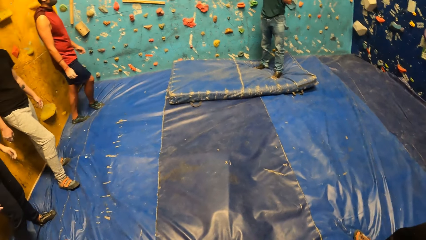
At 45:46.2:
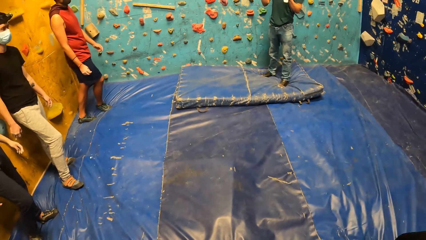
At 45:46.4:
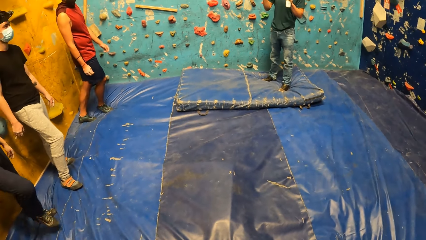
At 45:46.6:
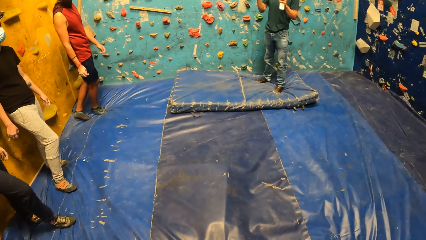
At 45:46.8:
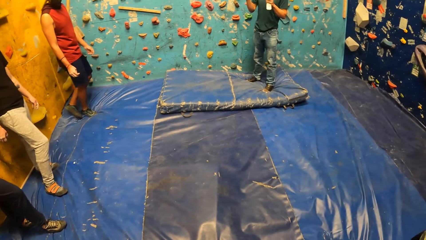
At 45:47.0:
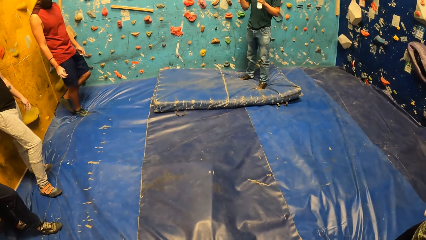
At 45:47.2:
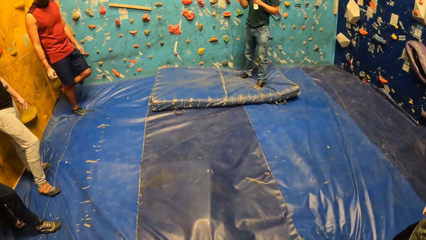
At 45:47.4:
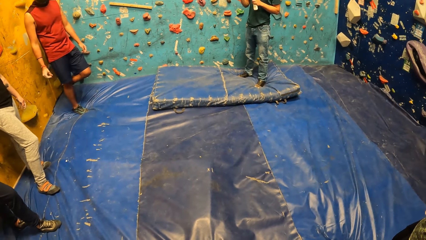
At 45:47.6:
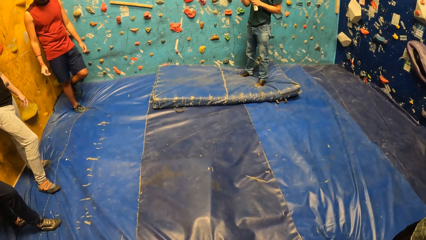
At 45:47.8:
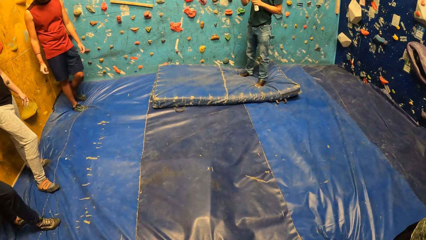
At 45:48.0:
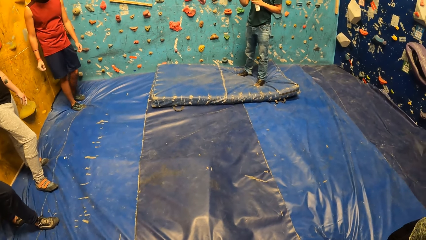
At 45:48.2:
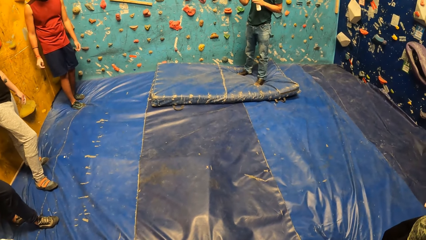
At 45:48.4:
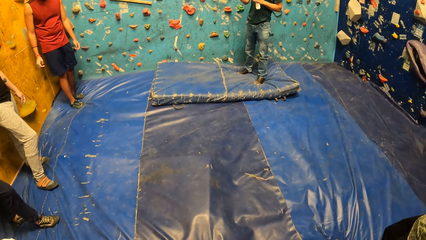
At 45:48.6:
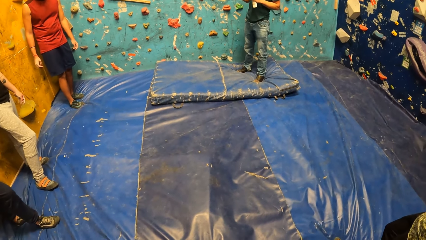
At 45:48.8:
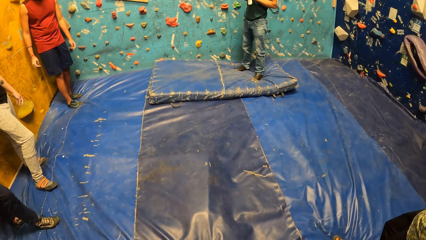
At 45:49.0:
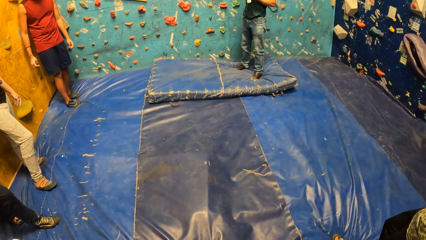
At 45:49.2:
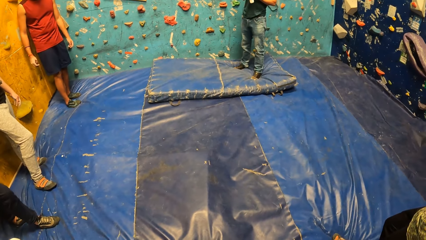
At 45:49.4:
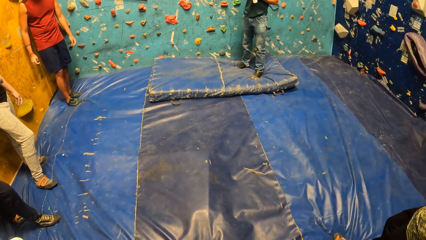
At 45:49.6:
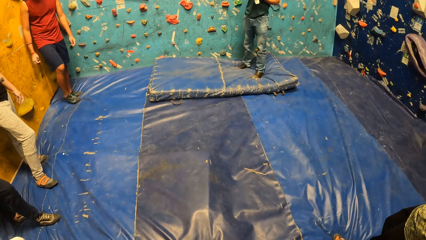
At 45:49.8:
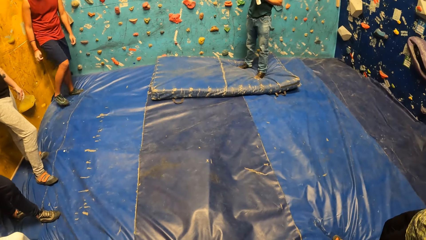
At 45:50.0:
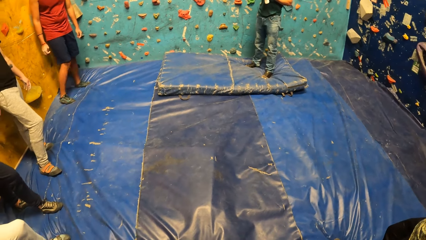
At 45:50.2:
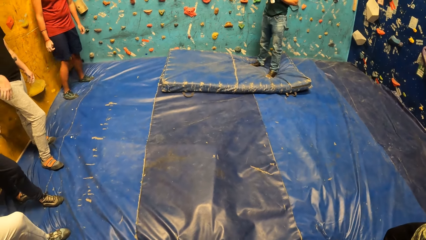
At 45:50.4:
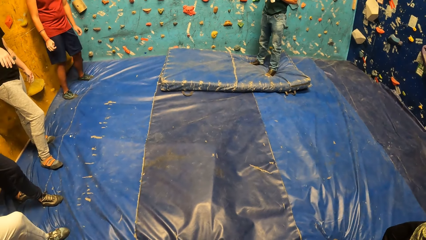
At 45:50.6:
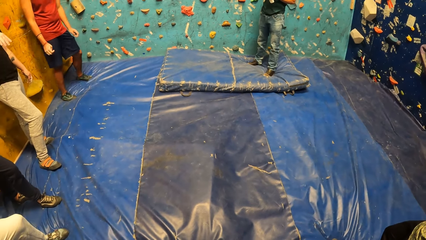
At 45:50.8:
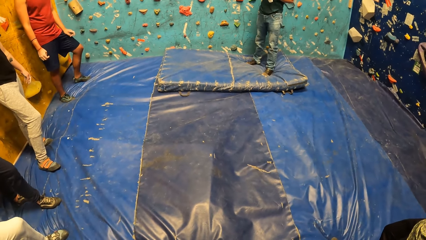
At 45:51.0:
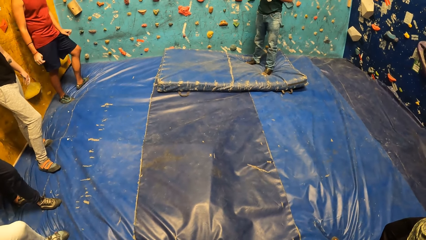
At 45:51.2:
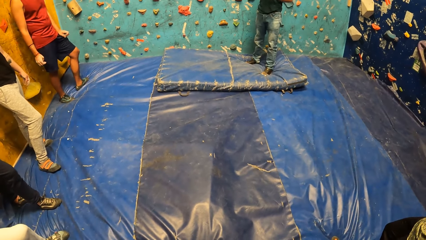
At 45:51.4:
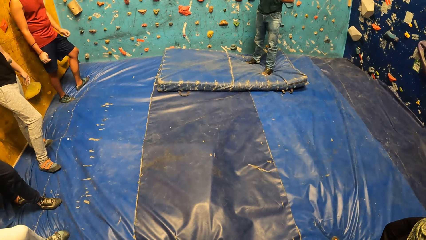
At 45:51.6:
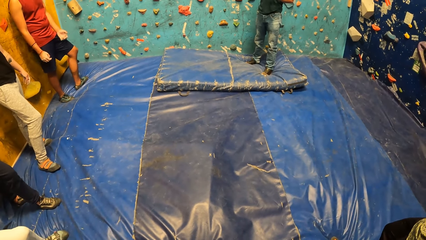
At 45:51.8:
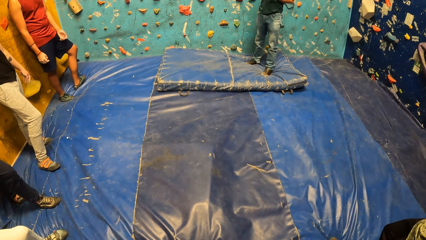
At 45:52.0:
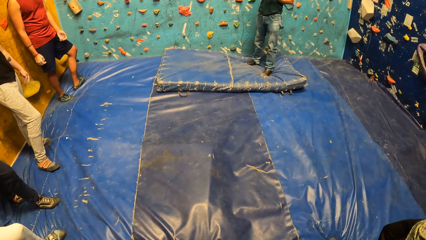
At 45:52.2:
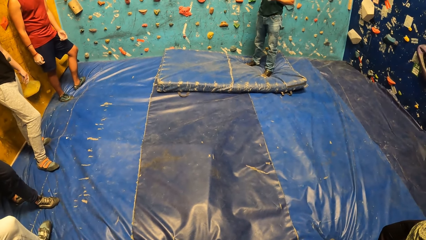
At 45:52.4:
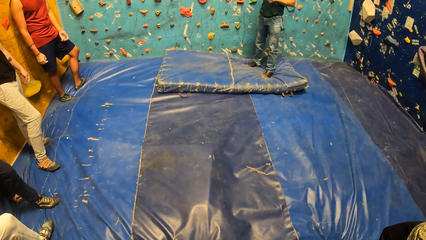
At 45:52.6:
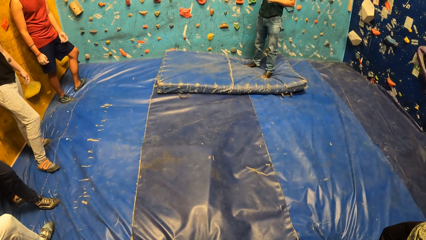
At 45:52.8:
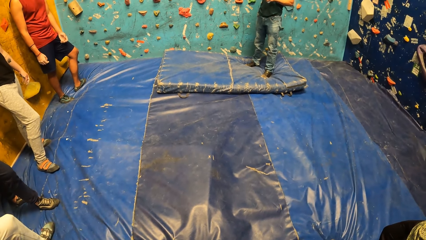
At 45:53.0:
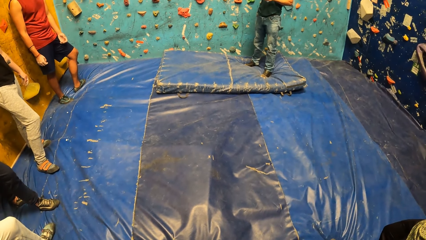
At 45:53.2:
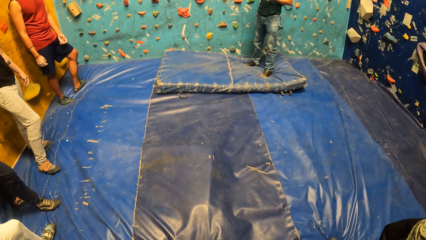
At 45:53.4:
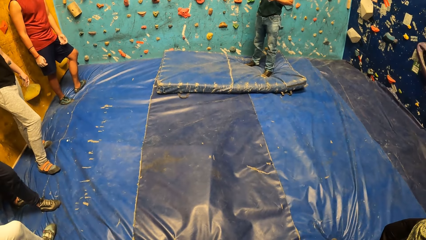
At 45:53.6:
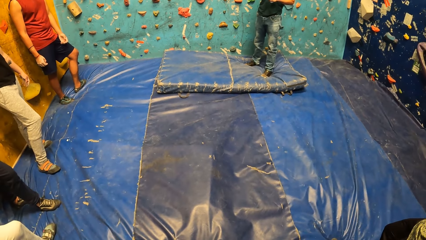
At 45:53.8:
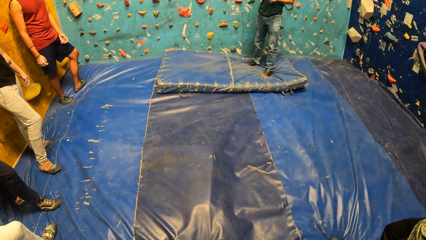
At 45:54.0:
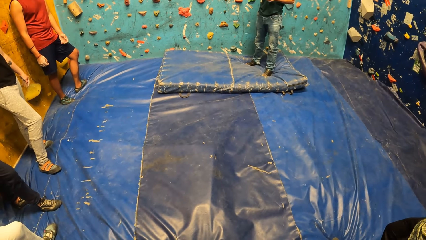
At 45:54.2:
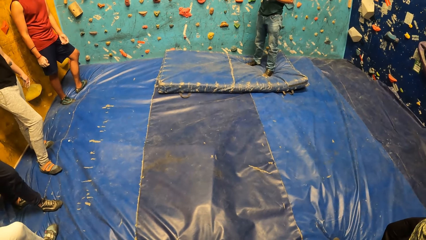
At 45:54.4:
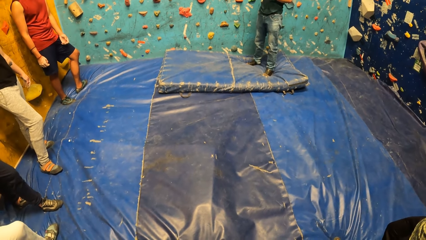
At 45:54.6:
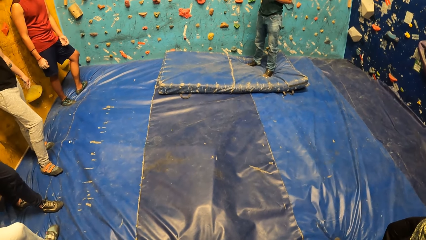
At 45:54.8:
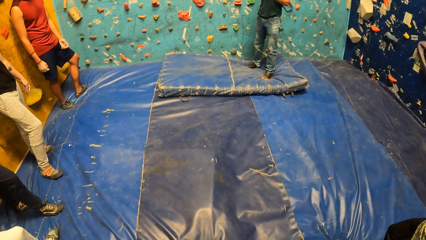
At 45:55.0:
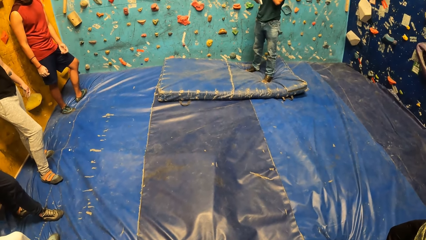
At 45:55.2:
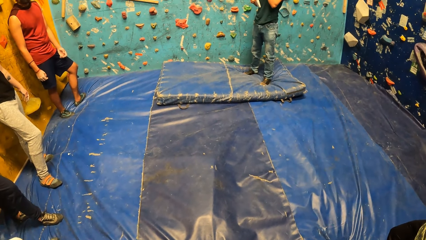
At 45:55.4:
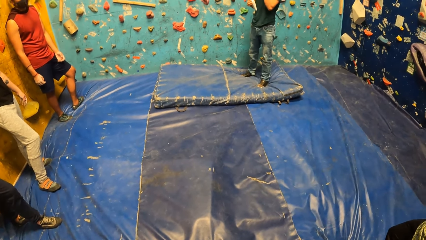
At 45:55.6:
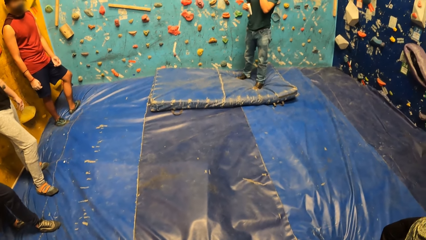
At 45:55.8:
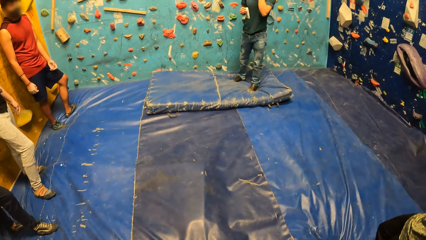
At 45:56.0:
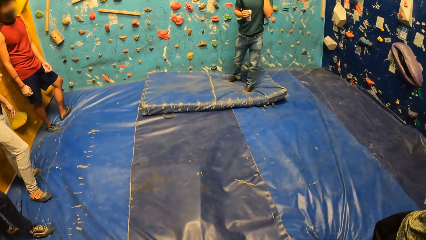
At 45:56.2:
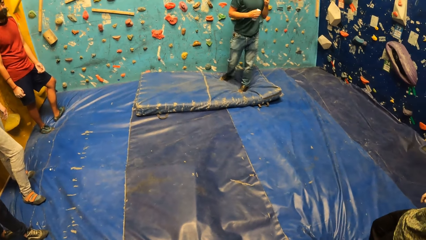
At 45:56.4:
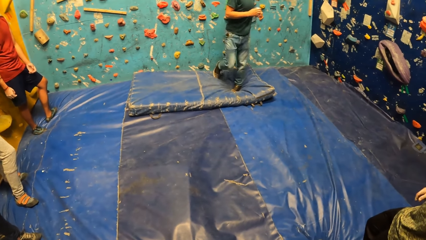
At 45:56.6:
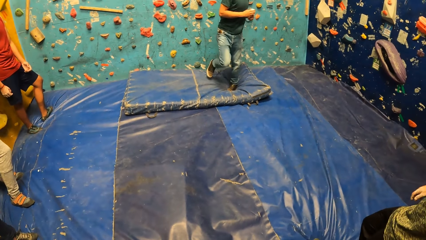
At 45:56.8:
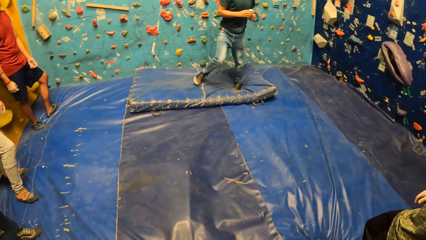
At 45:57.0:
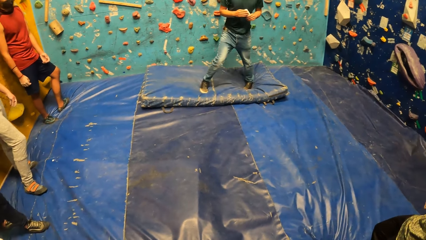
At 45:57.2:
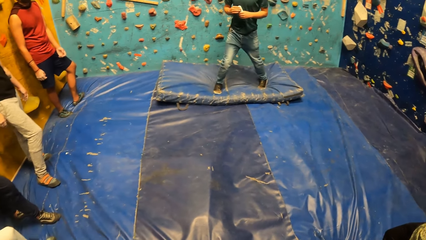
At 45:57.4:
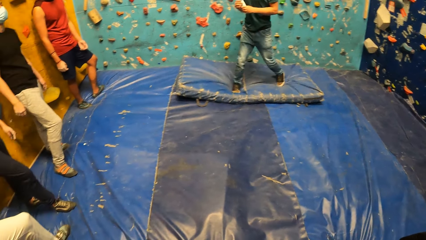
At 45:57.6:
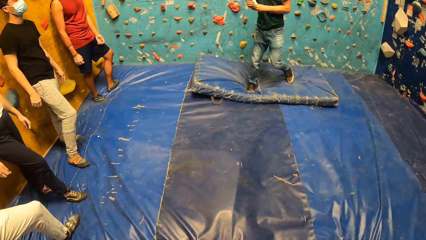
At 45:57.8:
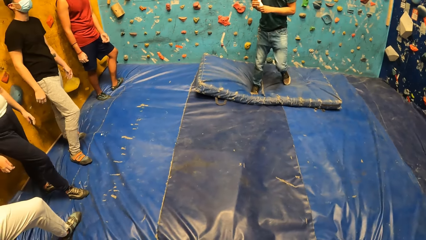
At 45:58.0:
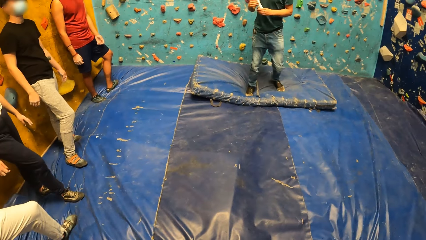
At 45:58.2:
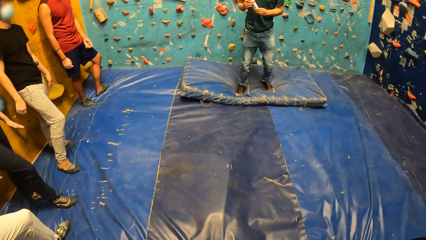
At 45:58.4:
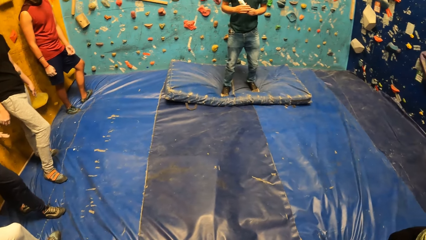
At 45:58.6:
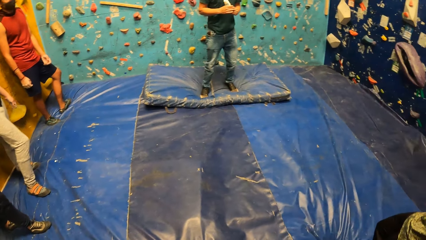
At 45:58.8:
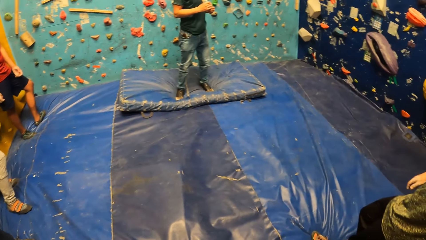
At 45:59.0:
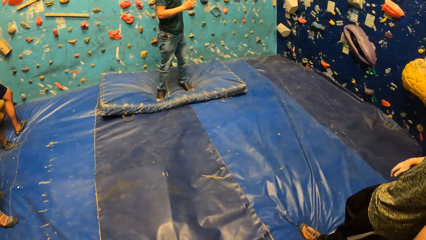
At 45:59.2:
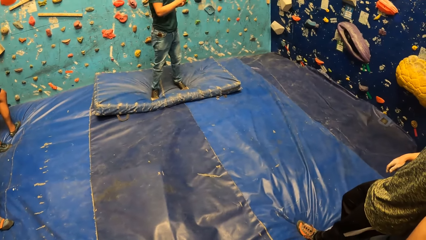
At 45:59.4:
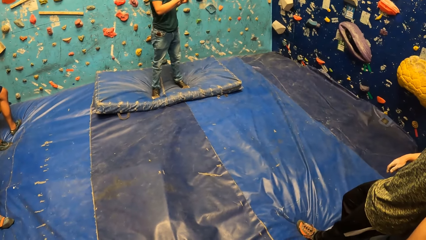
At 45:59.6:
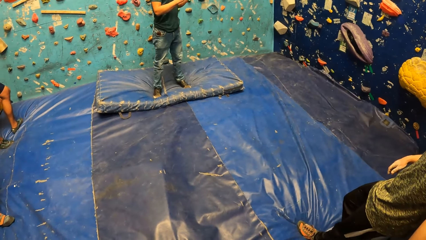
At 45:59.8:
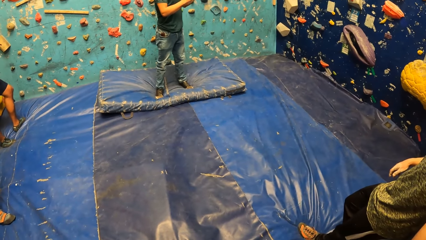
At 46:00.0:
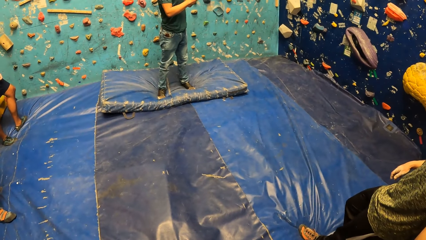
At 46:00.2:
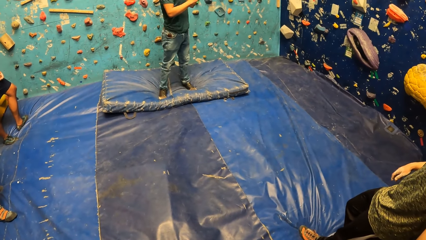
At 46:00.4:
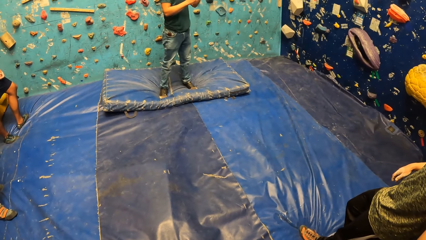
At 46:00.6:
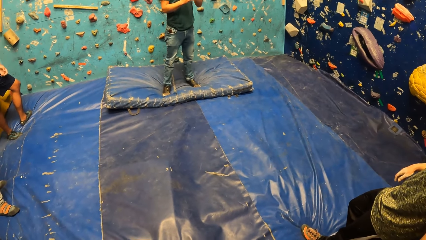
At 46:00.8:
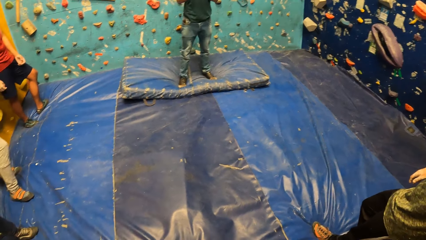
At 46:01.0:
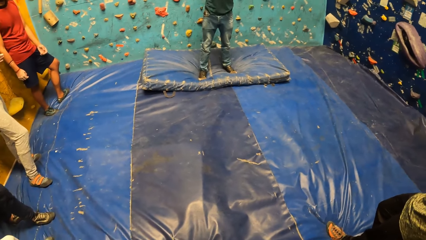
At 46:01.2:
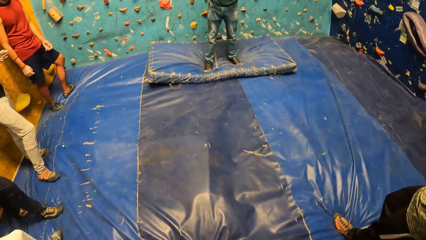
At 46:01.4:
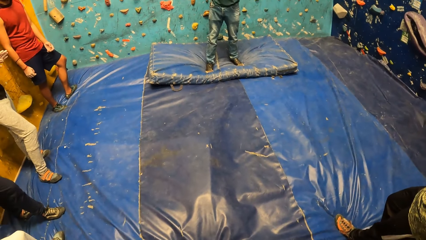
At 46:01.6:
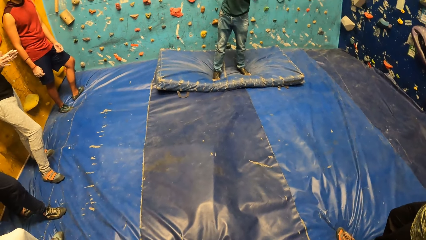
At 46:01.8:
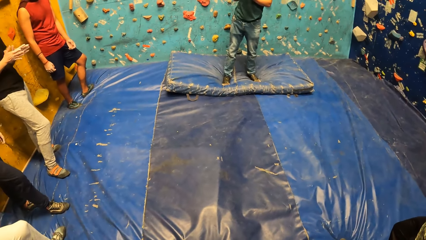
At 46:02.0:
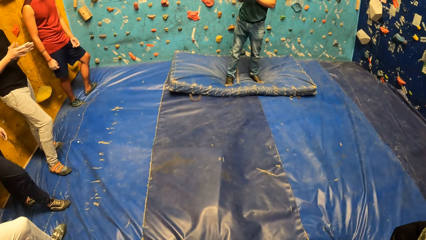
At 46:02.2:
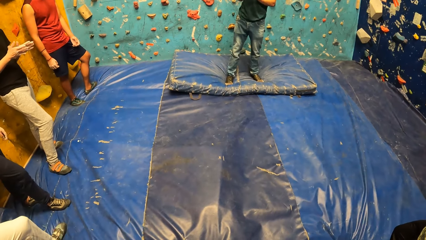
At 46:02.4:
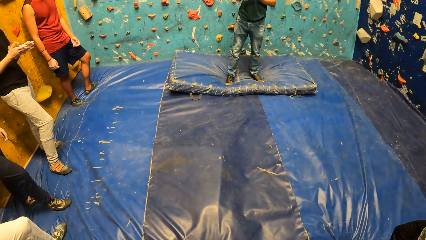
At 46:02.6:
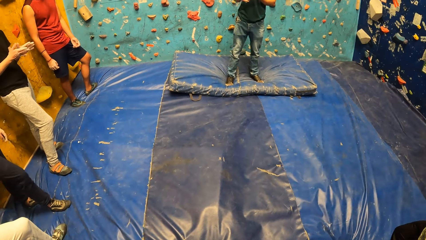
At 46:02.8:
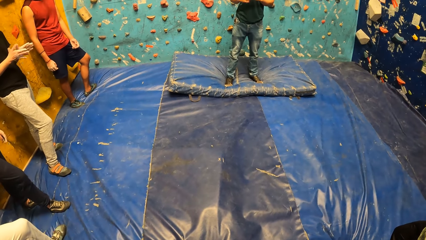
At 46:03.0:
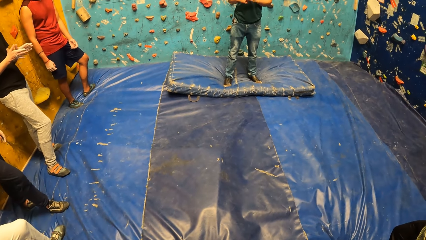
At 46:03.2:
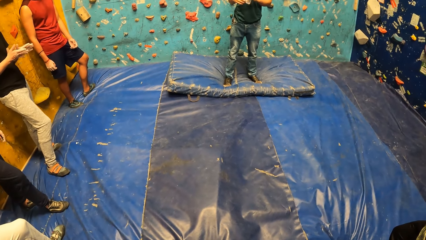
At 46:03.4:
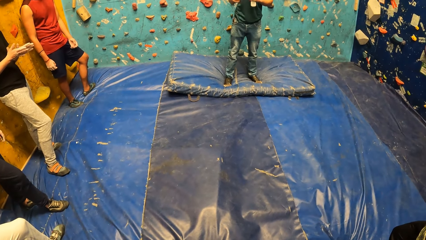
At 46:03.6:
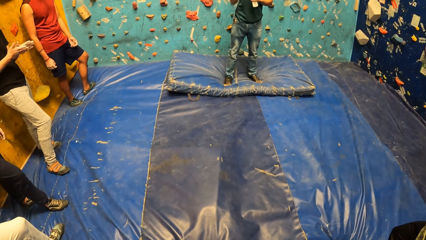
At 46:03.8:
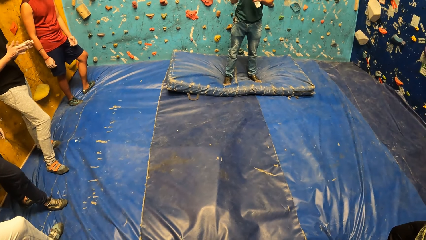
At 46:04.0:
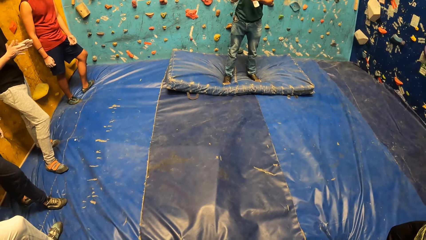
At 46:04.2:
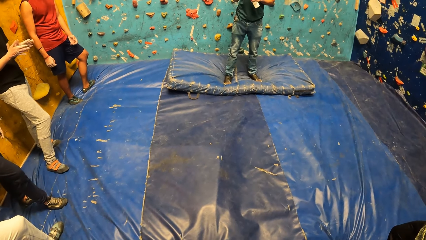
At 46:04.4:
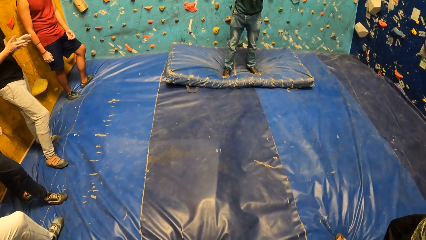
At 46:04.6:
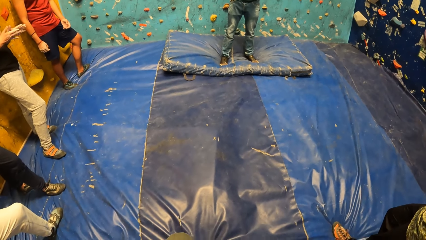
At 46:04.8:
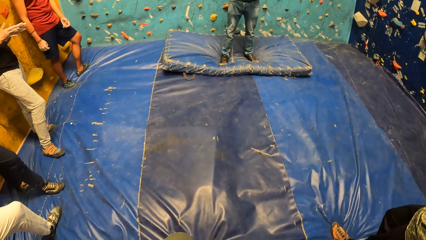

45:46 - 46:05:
A person walks around. Another person lifts the hand up. The man holds the bottle of lotion with his right hand. He holds the bottle of lotion with both hands. Another person looks around and walks around. The second person claps the hands. The man holds the bottle of lotion with his left hand.
